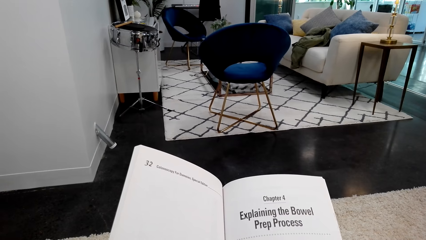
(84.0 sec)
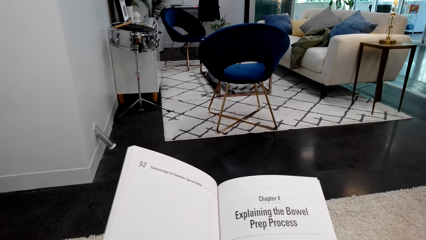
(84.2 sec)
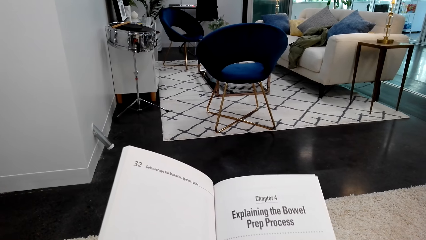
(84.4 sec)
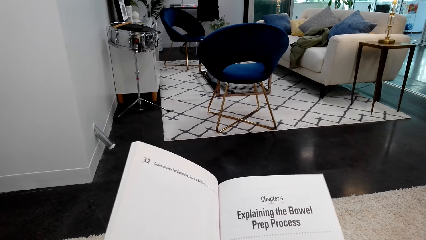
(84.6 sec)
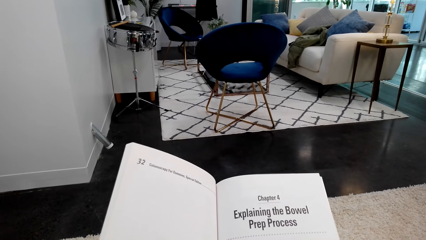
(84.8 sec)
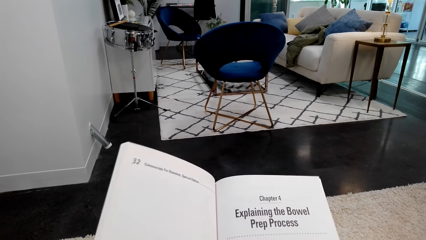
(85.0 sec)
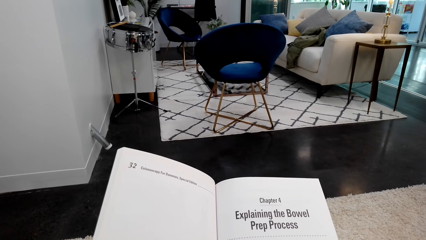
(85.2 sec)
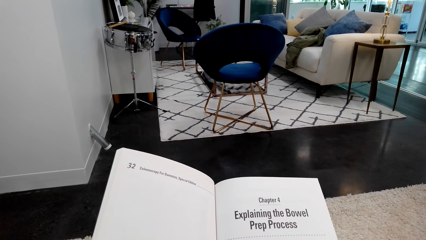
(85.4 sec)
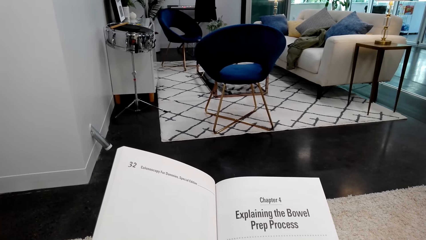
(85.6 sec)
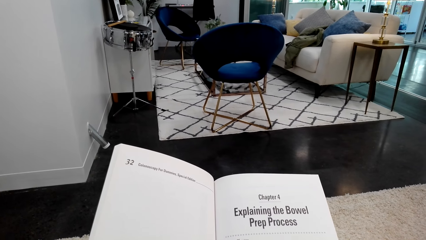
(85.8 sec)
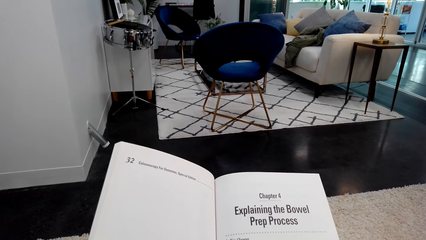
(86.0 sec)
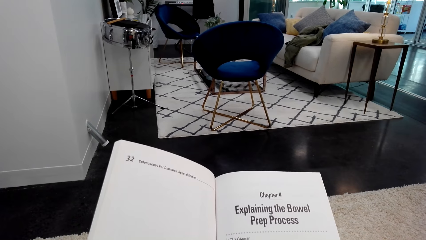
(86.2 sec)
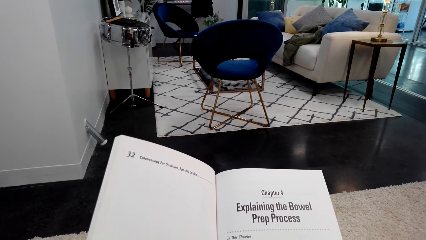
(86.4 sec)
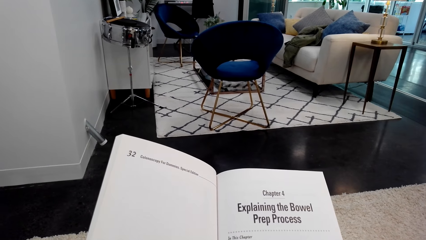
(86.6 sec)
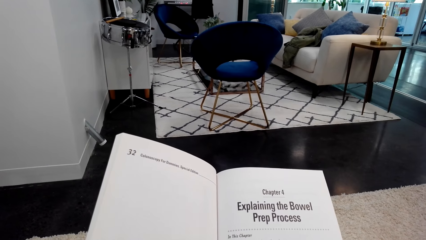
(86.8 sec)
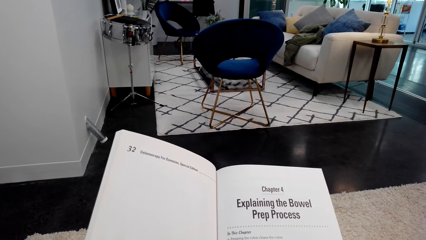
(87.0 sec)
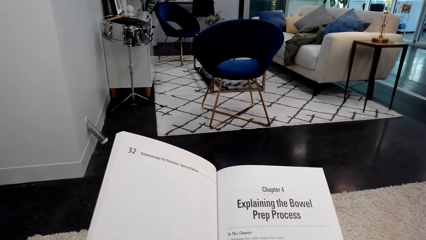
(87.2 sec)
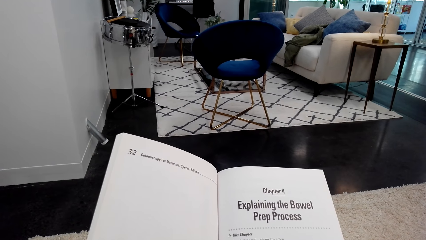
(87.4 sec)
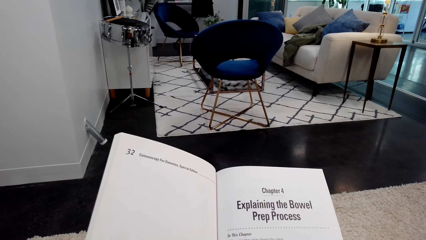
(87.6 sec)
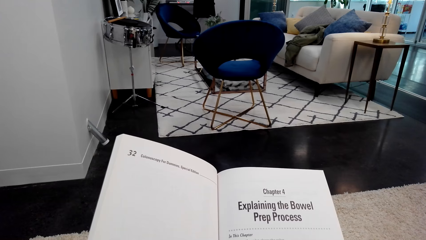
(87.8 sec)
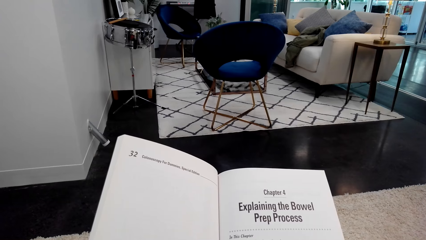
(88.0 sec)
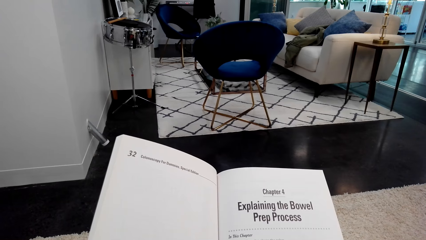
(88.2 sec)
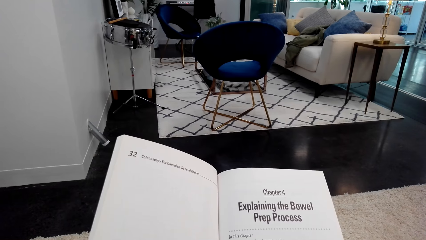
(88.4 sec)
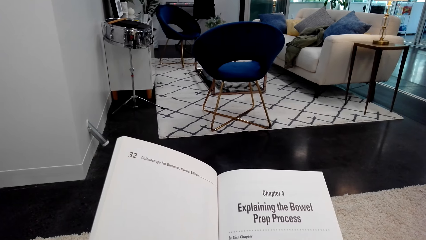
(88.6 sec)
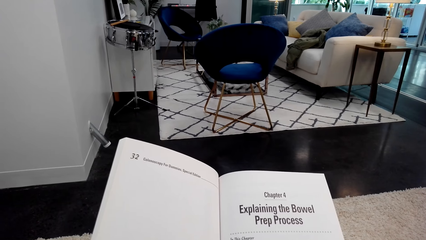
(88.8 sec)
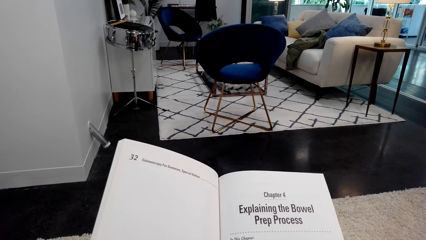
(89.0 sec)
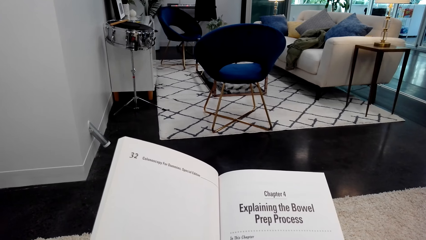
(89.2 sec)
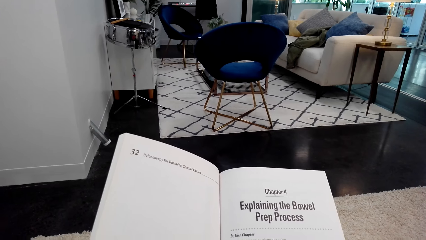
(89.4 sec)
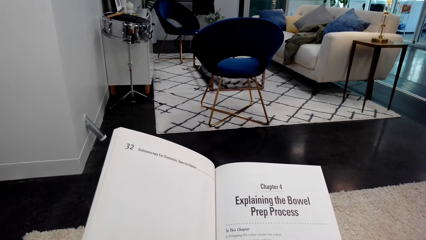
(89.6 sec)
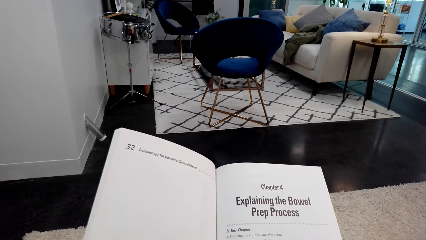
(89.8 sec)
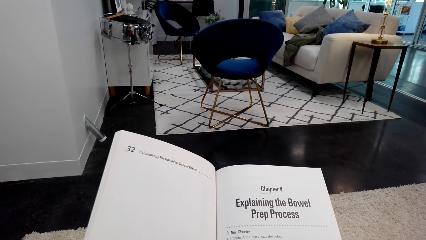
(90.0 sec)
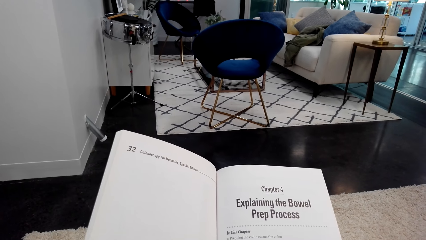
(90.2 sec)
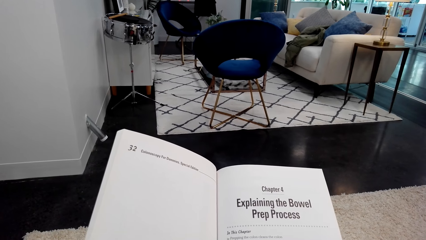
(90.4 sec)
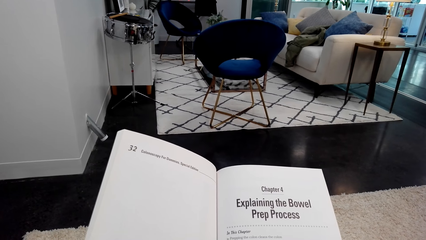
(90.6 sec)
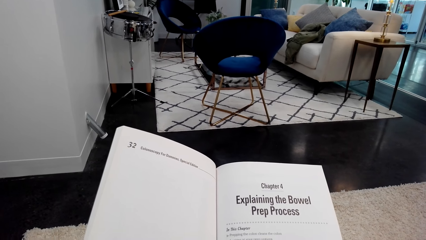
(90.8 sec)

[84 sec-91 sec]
The camera wearer holds a book.

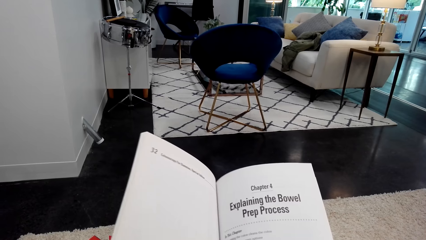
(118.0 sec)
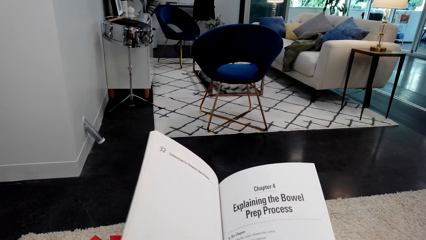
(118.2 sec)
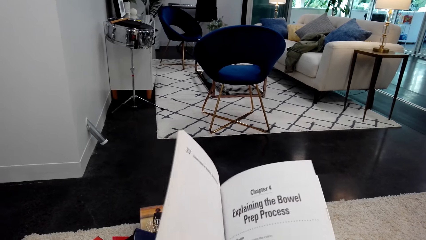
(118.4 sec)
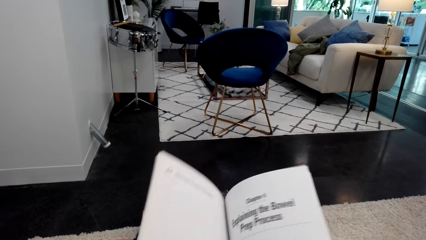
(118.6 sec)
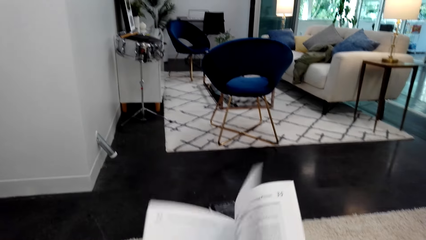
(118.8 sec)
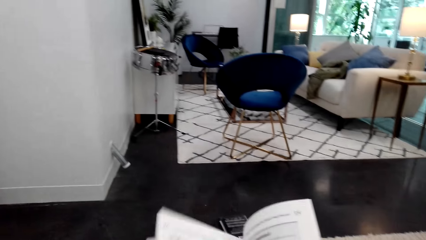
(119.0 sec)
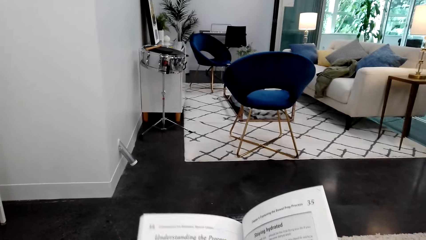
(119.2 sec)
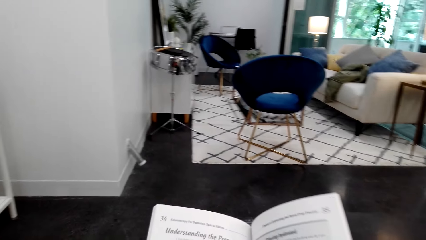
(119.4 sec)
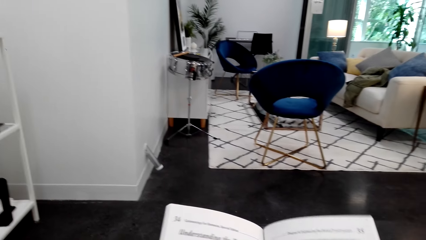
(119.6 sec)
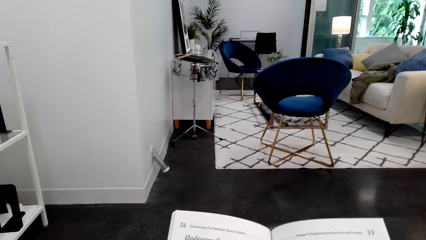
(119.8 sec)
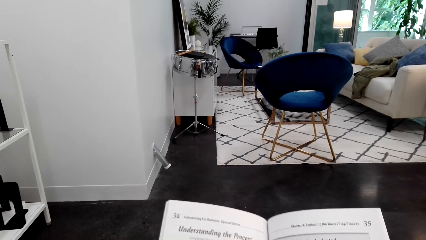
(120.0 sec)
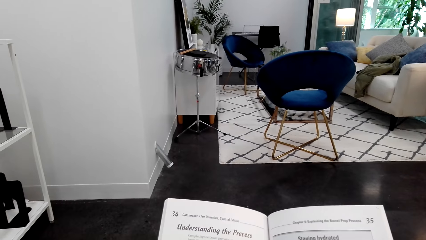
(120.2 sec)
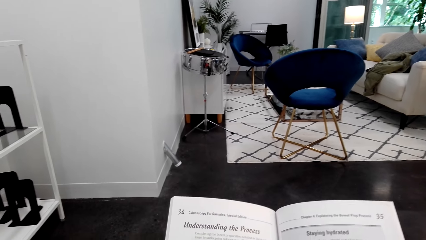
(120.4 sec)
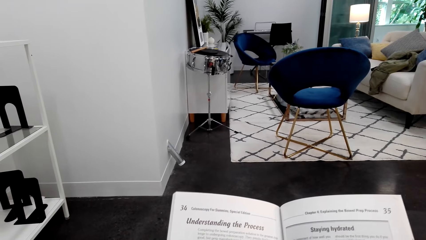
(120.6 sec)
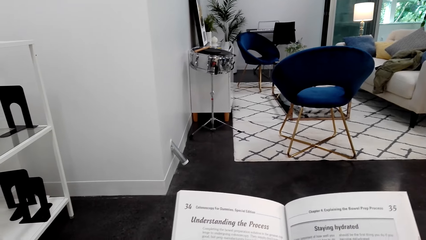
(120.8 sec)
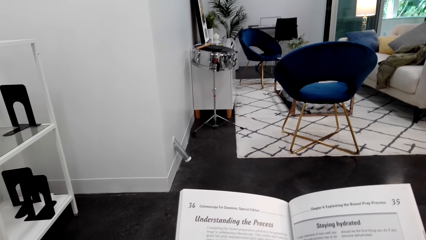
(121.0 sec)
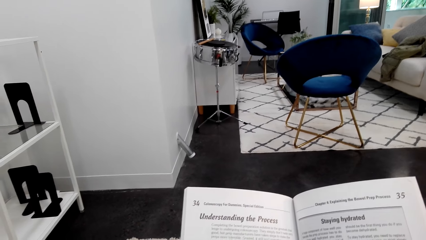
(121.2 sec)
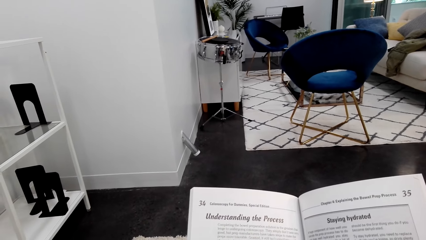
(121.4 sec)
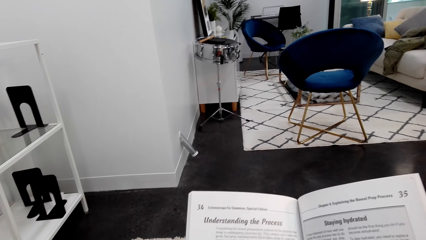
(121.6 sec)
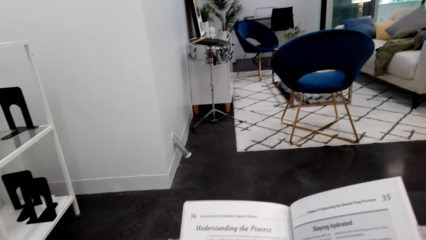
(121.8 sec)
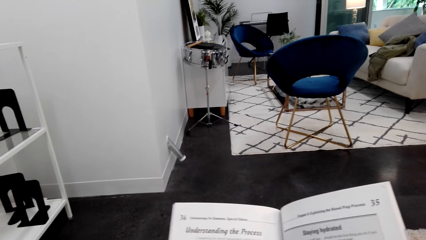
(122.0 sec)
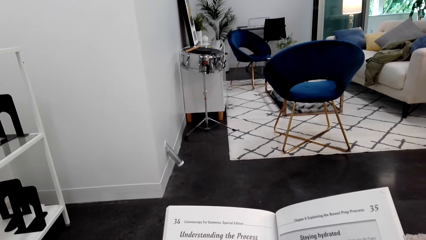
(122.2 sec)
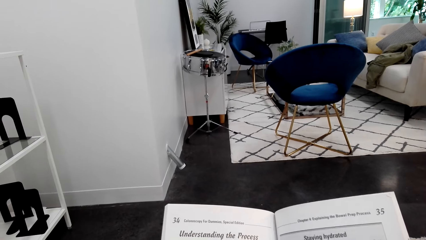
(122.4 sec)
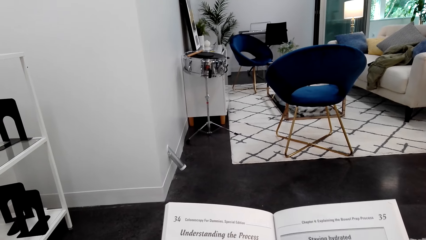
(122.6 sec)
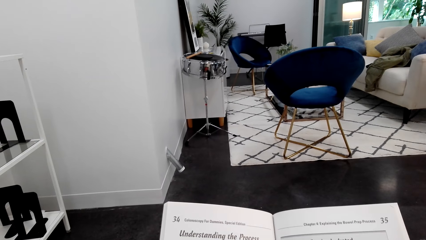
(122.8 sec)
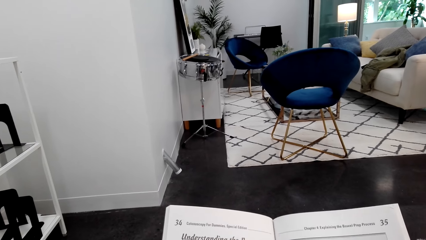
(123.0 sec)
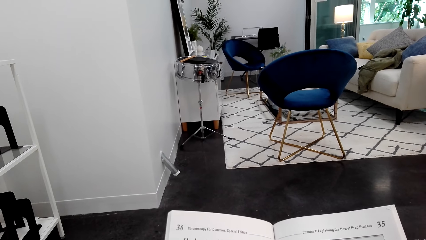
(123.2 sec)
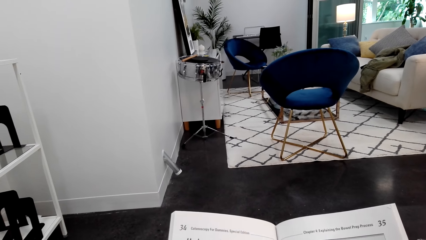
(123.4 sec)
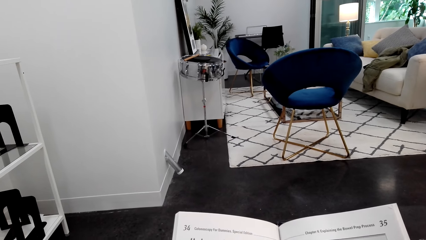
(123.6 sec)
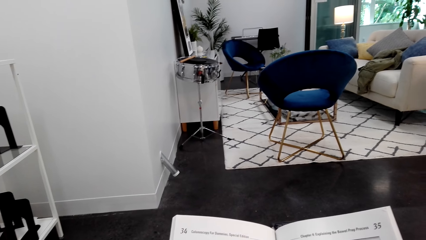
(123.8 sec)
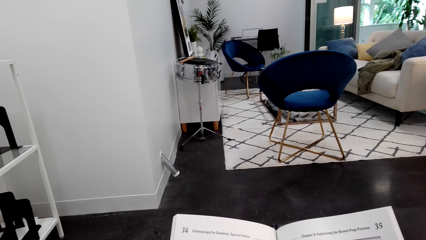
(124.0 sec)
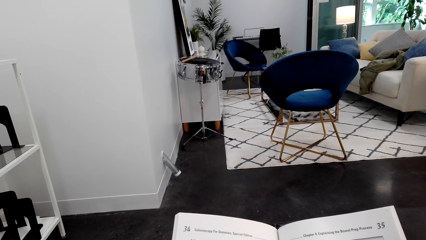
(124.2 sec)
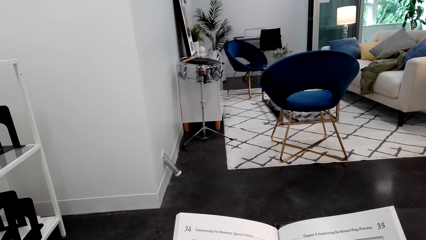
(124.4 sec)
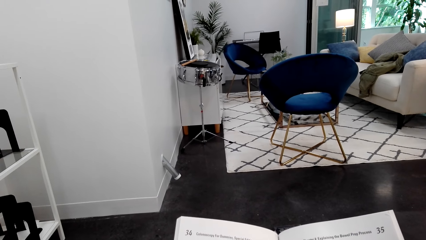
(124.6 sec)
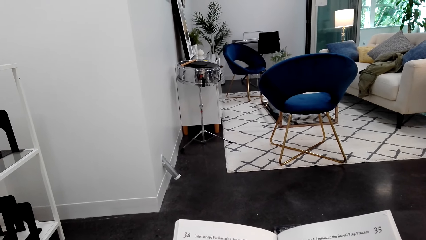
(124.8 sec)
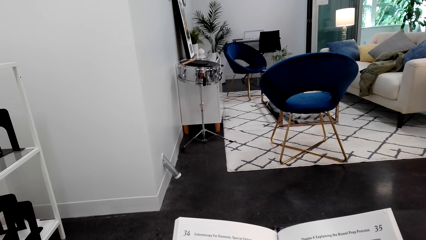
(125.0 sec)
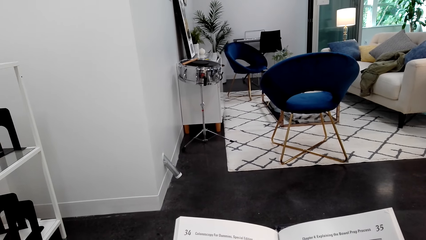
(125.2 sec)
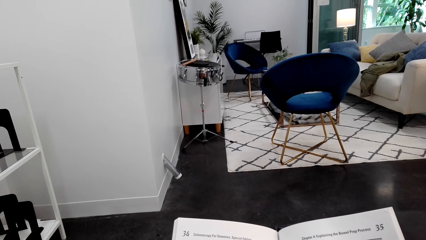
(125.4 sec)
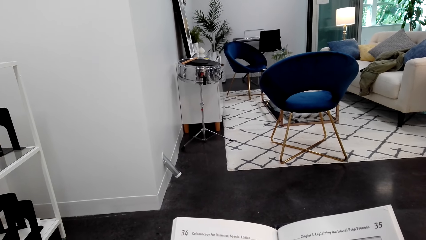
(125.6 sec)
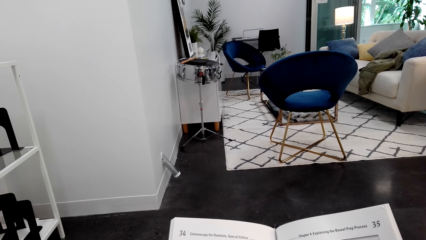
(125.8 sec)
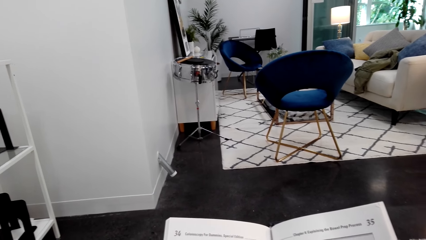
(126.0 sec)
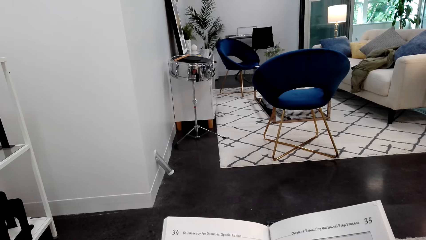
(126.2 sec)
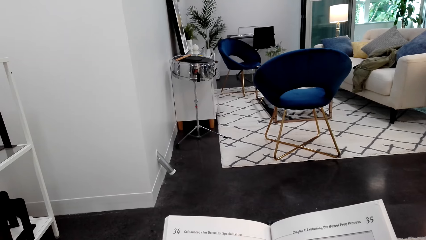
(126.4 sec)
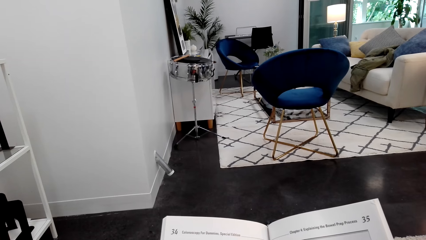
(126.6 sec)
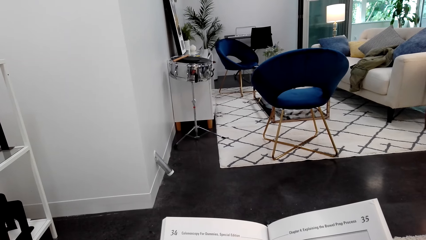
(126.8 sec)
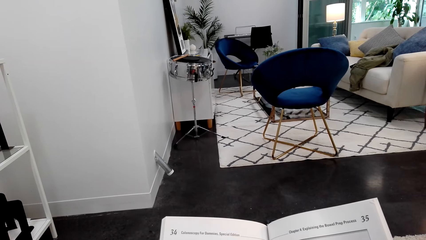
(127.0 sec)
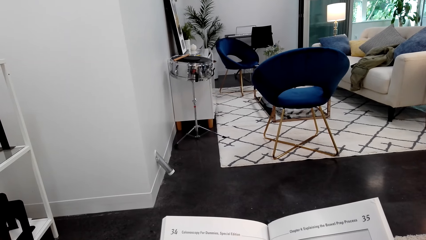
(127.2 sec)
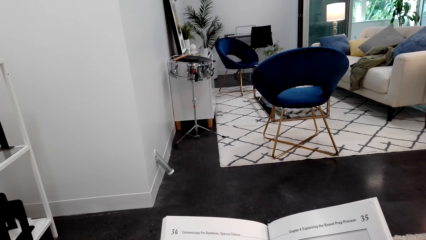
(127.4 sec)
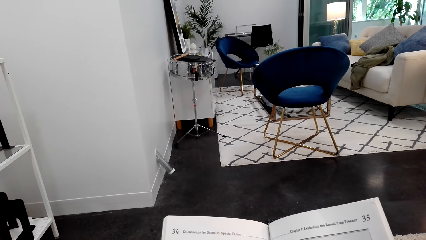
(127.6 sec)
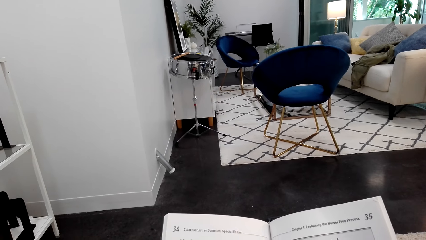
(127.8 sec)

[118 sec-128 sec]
The camera wearer turns around. They open the next page. They hold a book. They read the book.
